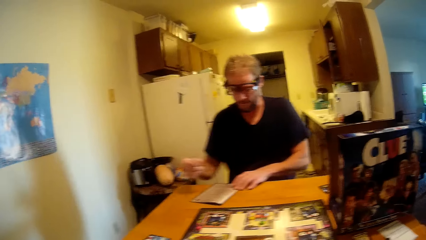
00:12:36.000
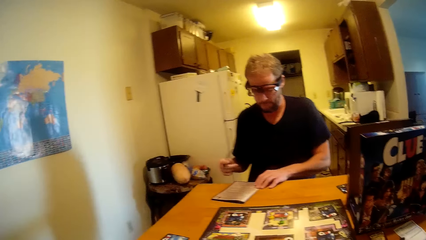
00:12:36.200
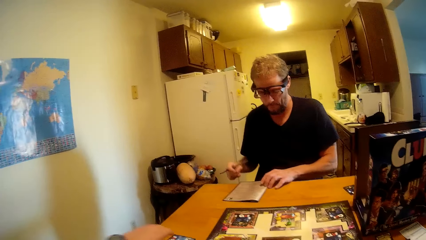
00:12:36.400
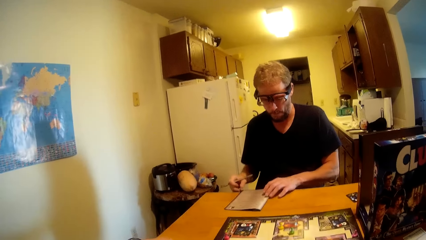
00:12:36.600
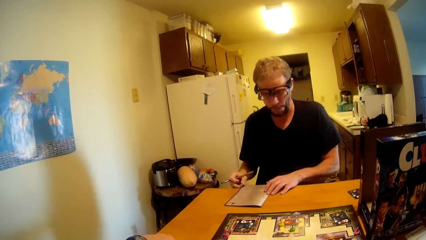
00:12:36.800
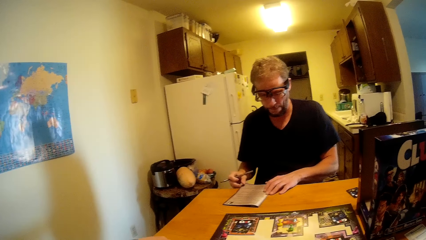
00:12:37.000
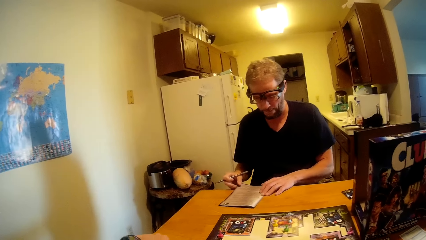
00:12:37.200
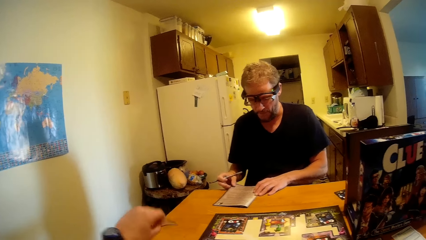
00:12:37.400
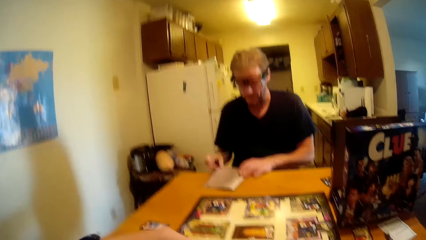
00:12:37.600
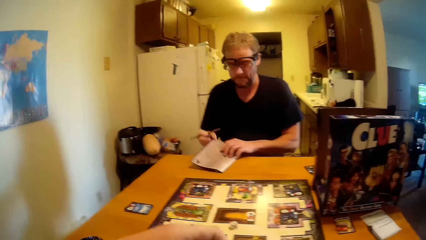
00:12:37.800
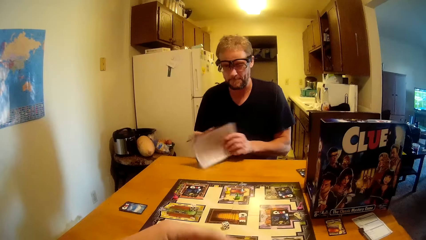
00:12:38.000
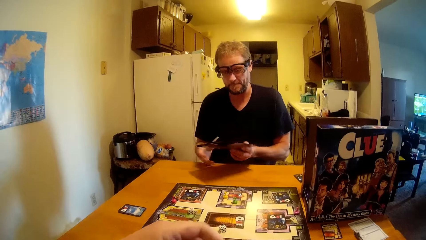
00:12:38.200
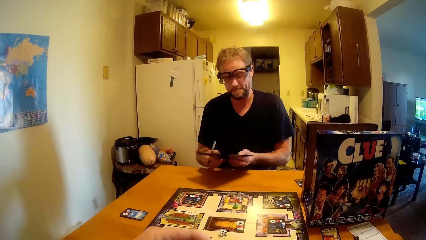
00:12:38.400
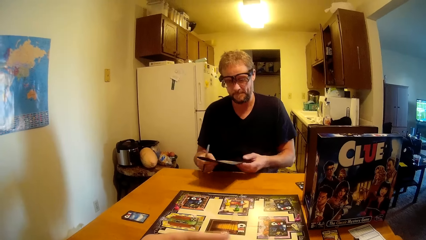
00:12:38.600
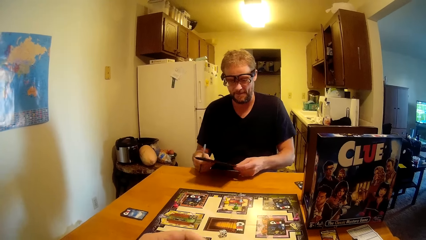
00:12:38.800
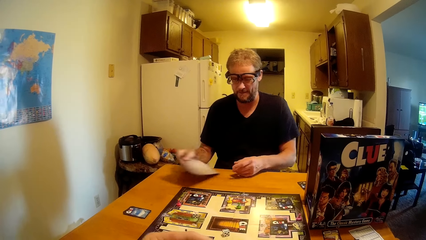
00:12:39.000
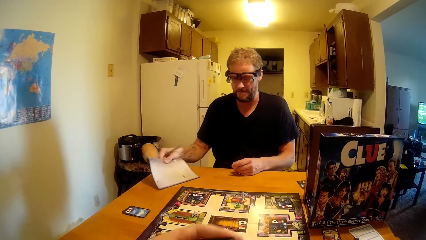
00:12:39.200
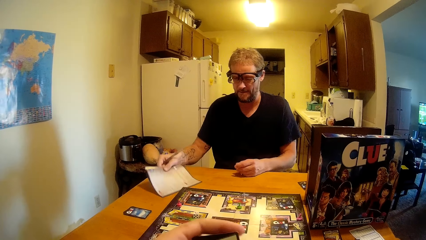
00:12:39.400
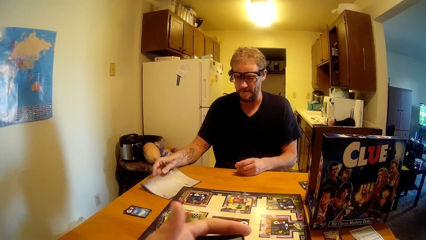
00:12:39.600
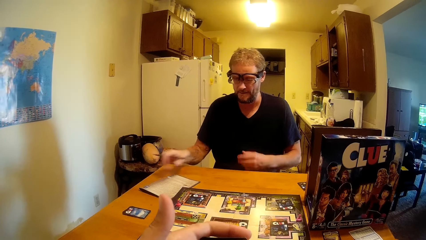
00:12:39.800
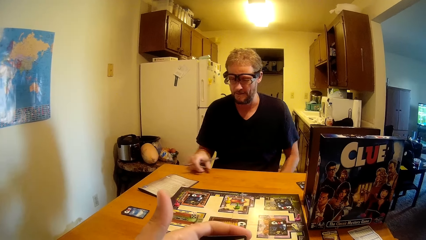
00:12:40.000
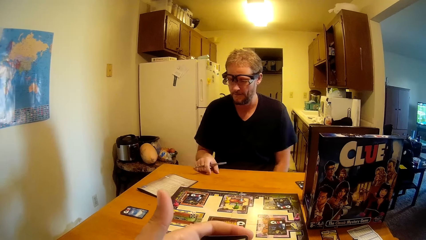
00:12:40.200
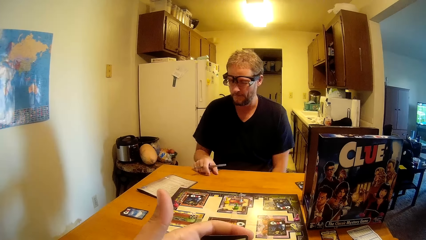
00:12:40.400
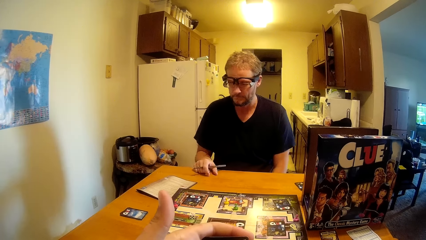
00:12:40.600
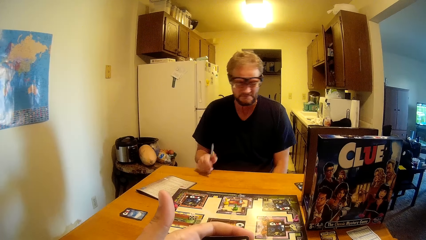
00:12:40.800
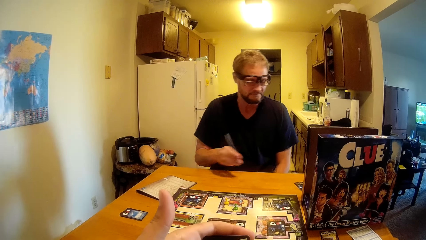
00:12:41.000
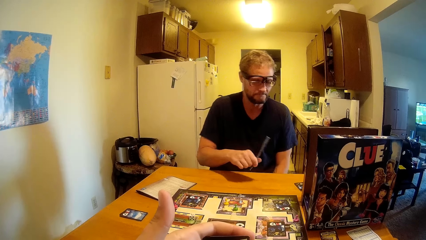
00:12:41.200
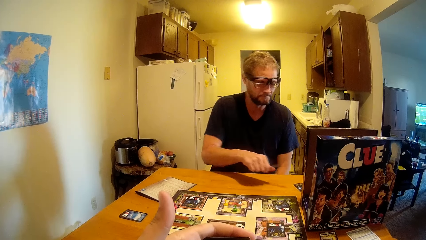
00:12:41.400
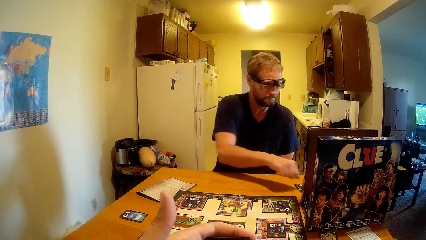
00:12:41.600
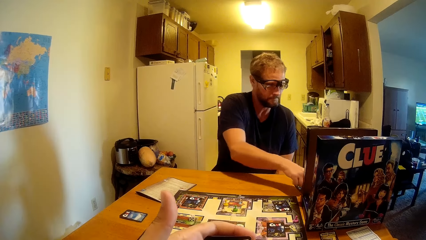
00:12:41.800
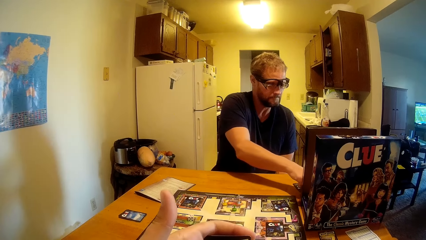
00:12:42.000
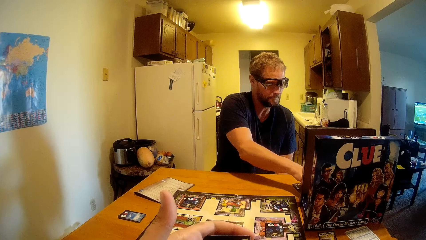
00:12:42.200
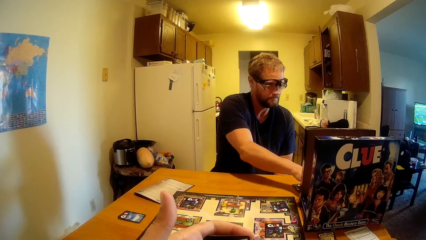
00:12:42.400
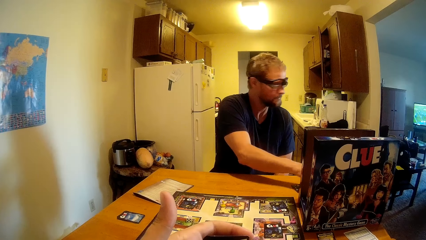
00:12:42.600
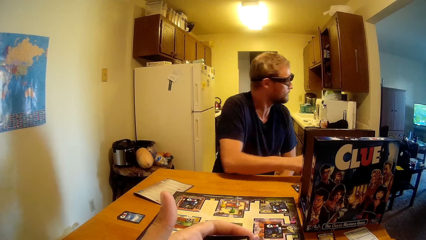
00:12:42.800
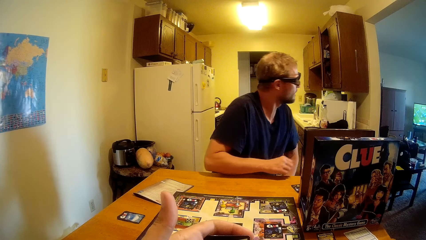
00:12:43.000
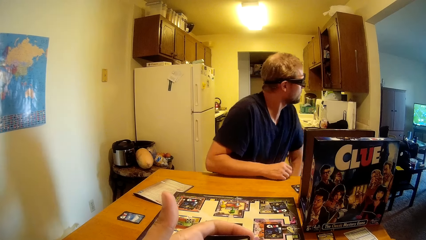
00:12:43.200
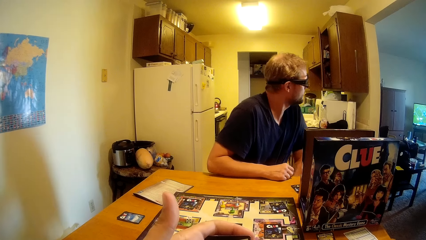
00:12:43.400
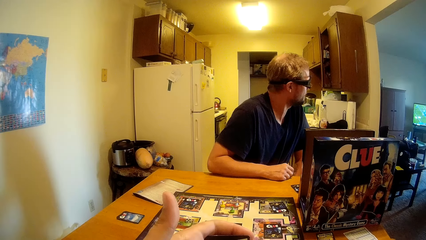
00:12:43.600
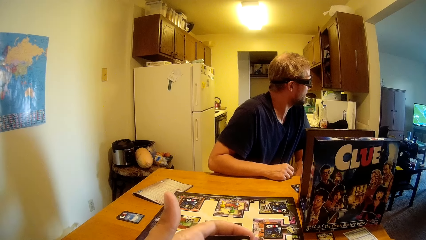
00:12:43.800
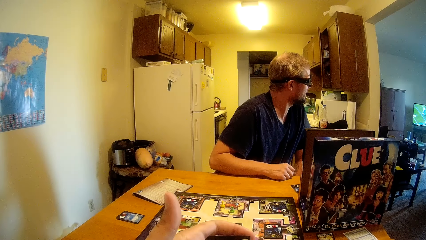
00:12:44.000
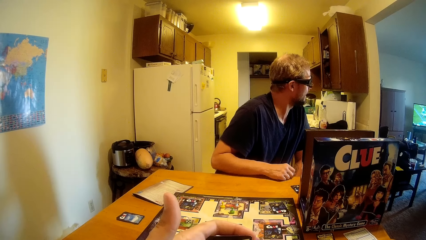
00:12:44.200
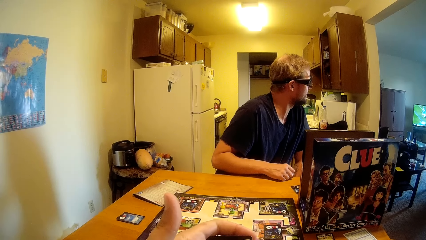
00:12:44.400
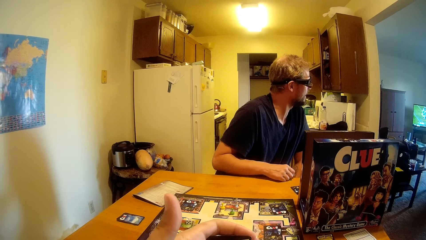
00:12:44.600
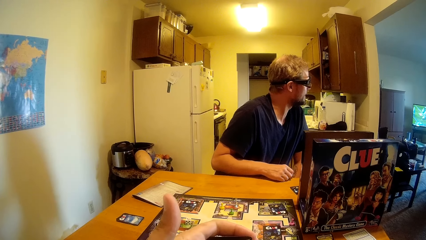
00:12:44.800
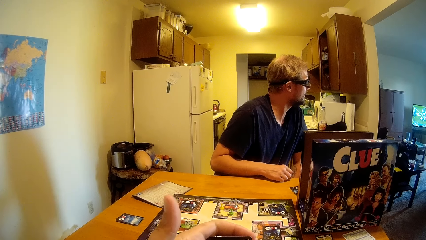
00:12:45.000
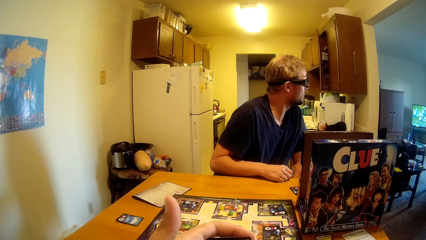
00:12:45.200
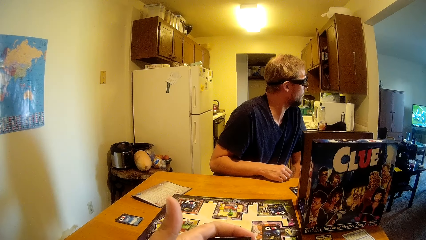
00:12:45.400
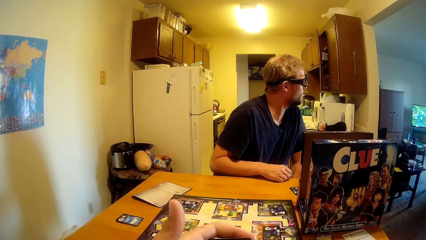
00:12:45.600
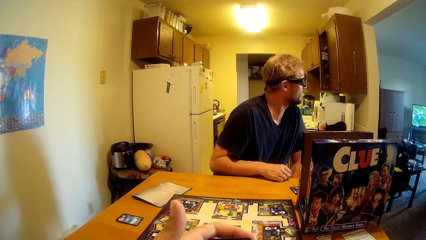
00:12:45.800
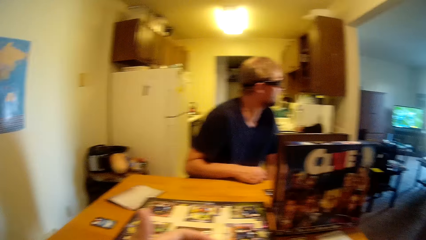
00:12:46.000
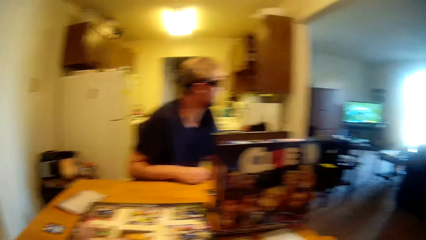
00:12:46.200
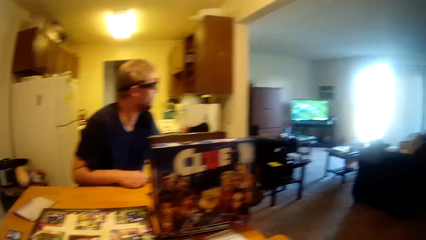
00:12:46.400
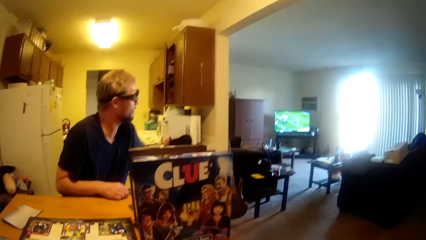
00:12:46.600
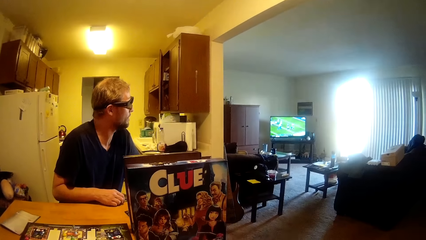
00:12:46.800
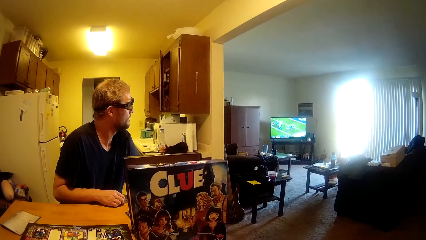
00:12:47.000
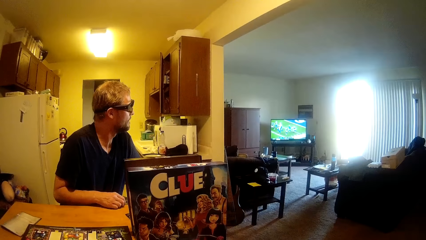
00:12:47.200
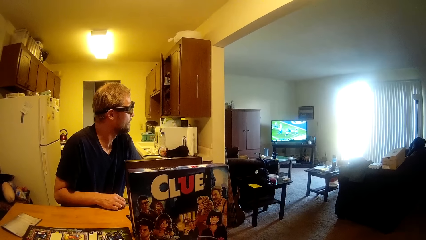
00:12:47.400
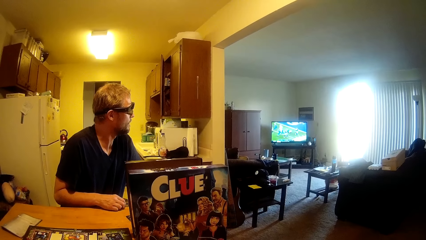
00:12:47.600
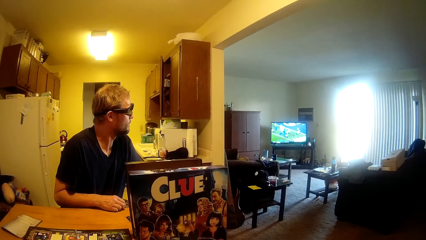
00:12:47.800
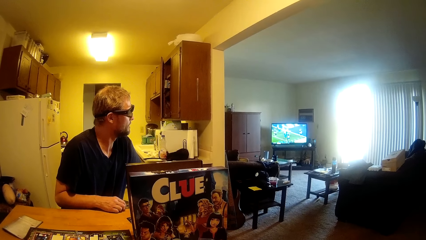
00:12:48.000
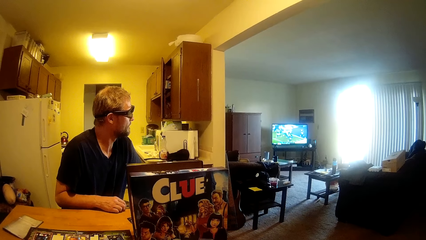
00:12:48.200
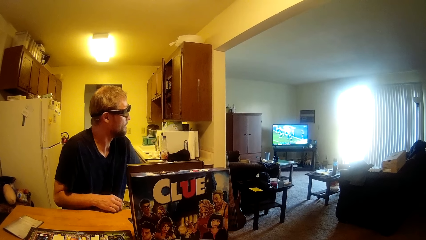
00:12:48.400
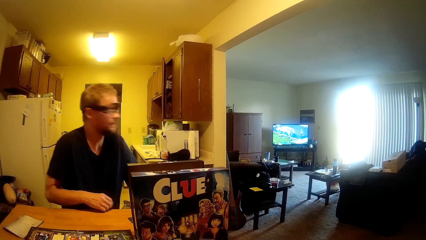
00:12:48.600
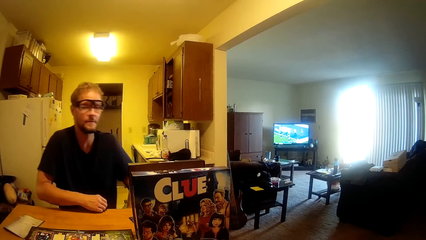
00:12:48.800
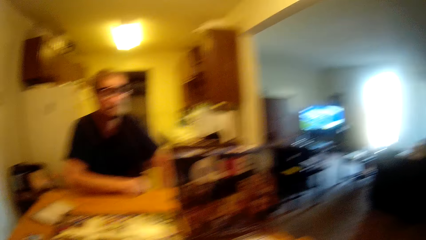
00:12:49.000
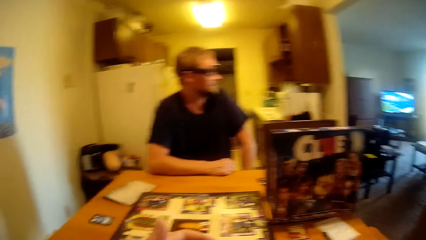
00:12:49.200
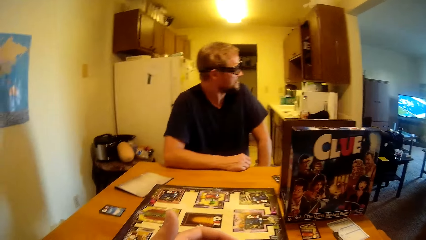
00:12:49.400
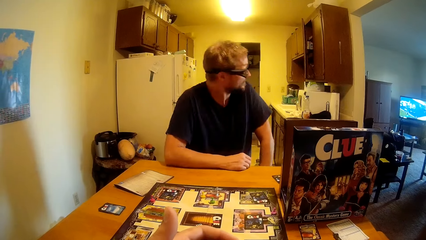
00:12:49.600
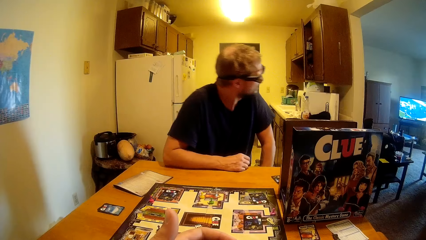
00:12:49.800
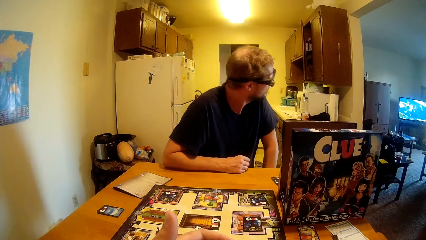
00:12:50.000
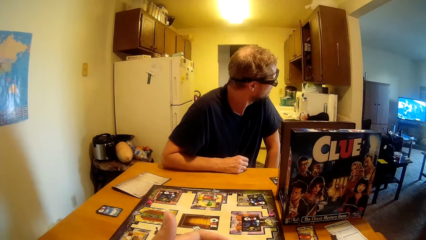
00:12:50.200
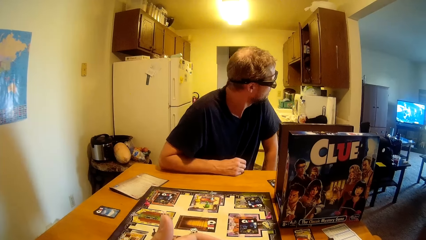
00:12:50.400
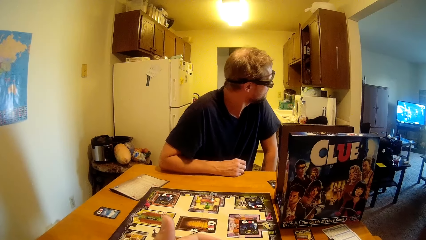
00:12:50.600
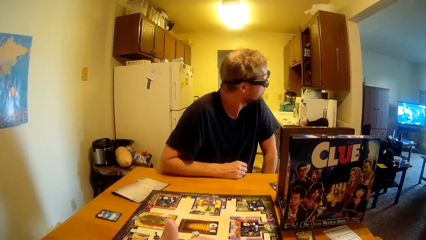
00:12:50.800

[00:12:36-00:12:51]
A man points at the table with a pen. The man touches the paper on the table. The man turns over the paper and puts back the paper on the table. The camera wearer puts his hand on the table. The man drops the pen on the table. The man puts his hand on the table. The camera wearer looks at the television. The man talks.
